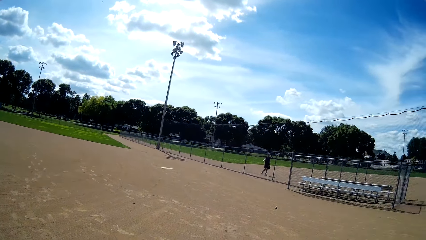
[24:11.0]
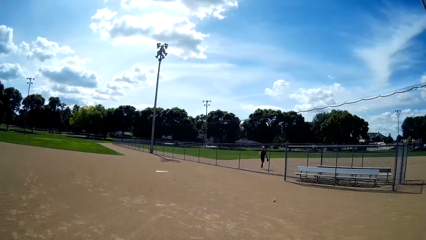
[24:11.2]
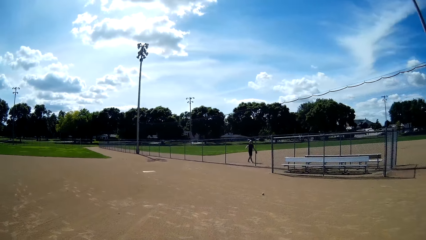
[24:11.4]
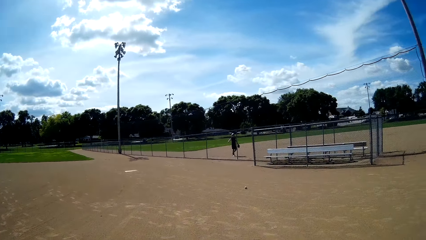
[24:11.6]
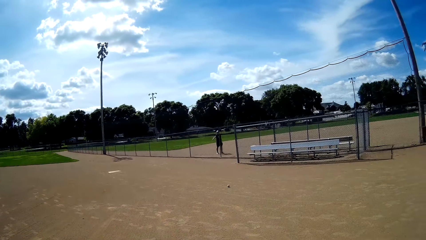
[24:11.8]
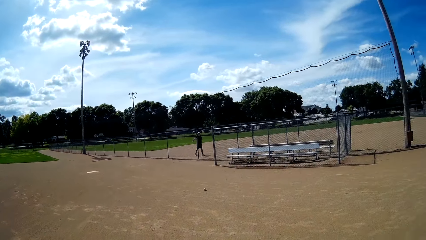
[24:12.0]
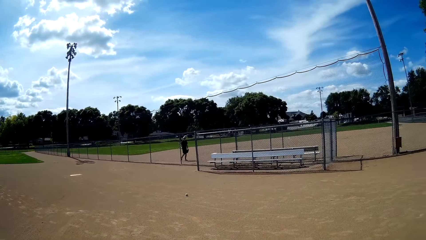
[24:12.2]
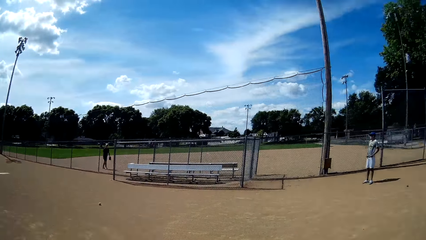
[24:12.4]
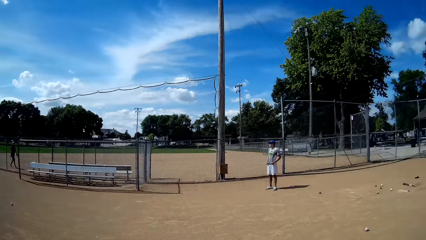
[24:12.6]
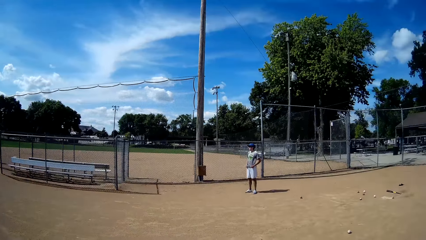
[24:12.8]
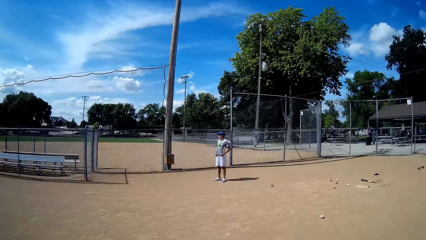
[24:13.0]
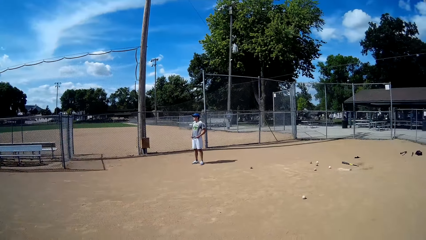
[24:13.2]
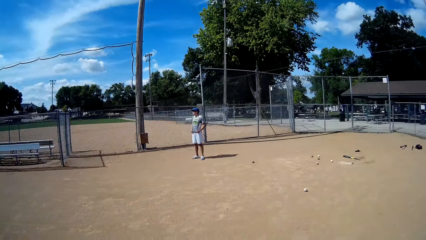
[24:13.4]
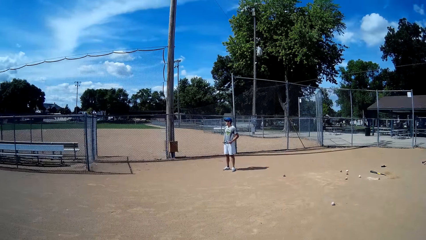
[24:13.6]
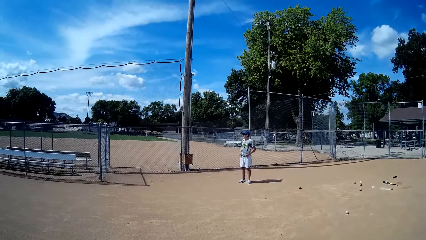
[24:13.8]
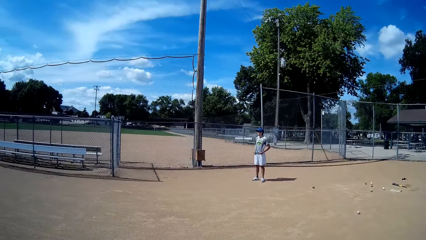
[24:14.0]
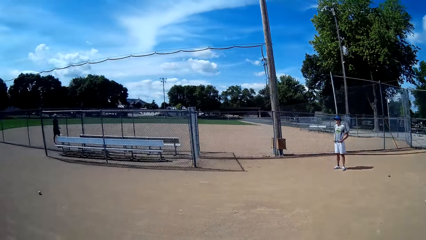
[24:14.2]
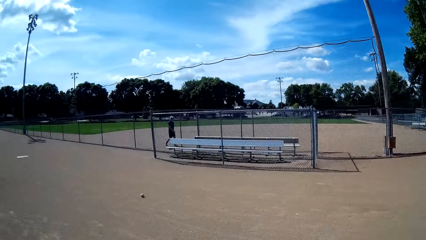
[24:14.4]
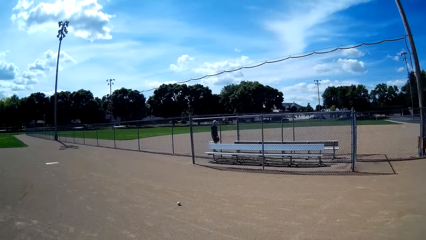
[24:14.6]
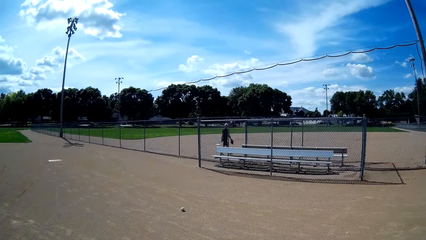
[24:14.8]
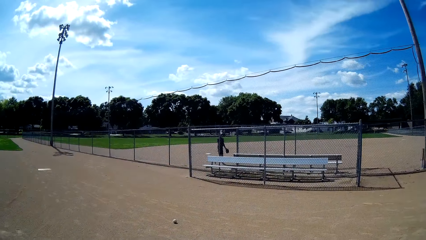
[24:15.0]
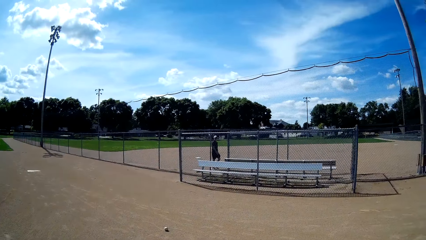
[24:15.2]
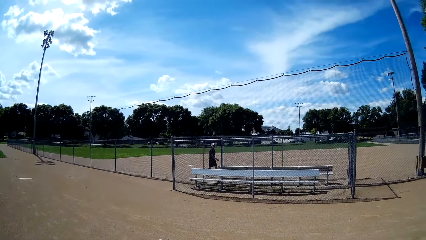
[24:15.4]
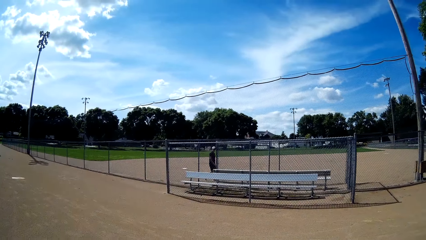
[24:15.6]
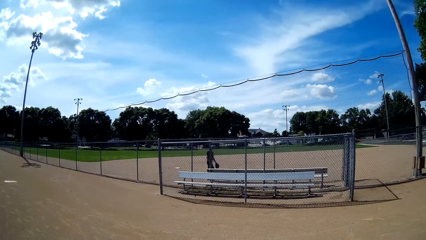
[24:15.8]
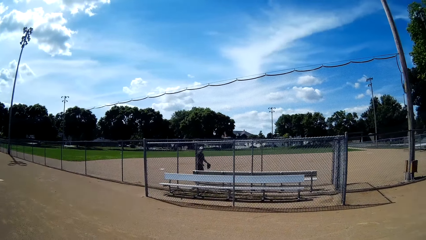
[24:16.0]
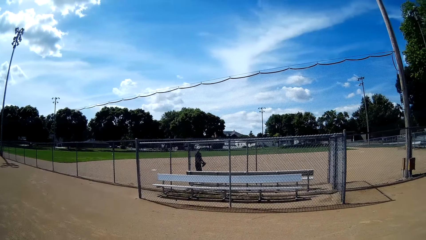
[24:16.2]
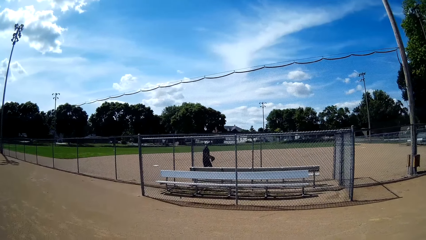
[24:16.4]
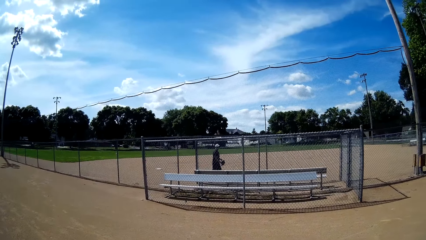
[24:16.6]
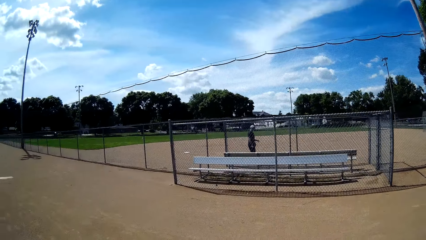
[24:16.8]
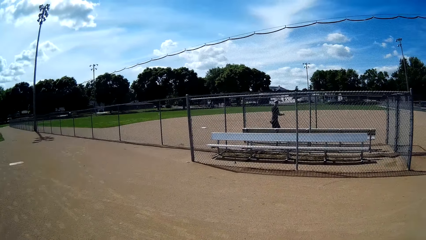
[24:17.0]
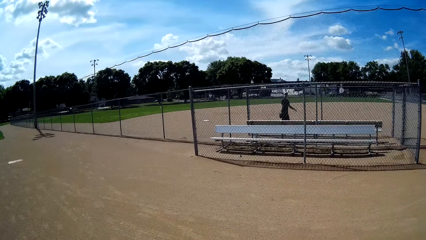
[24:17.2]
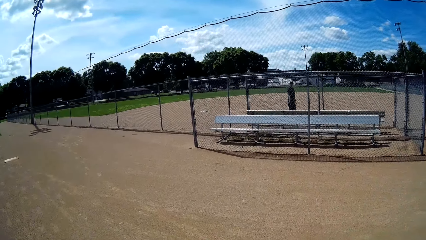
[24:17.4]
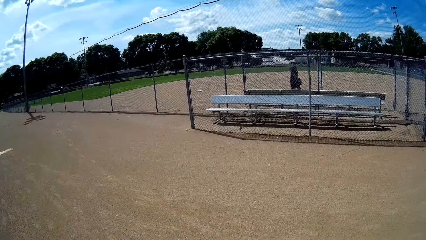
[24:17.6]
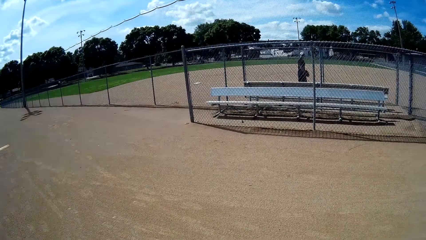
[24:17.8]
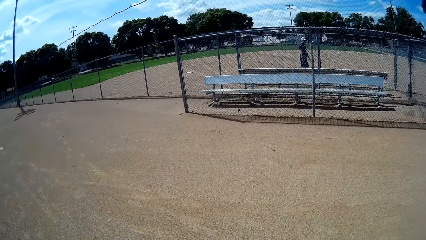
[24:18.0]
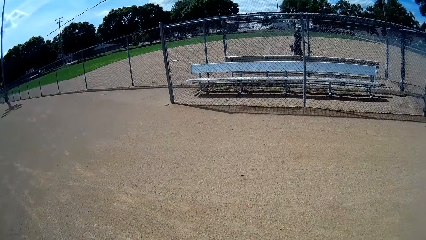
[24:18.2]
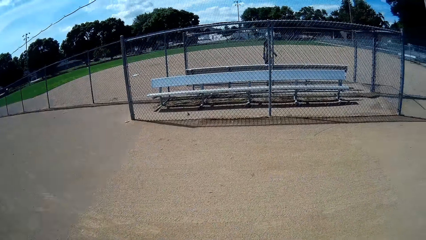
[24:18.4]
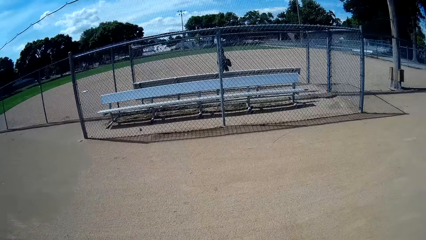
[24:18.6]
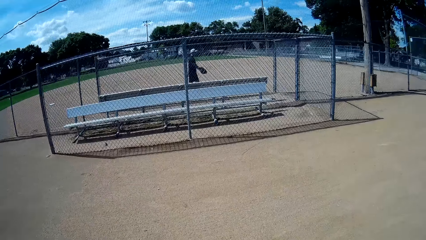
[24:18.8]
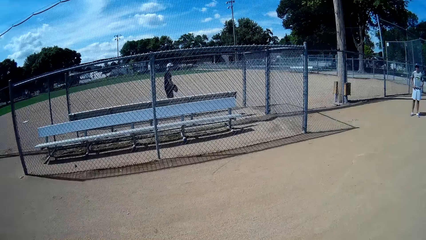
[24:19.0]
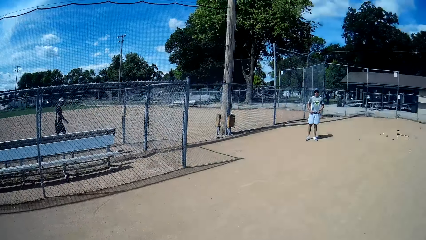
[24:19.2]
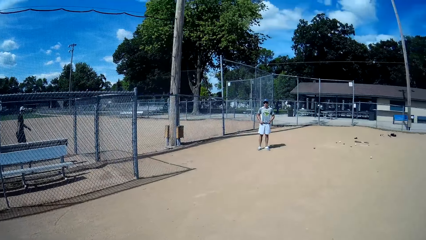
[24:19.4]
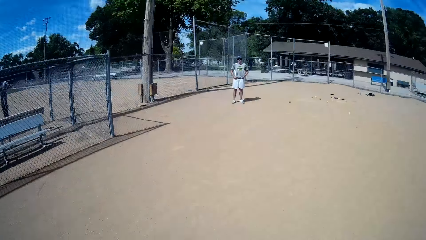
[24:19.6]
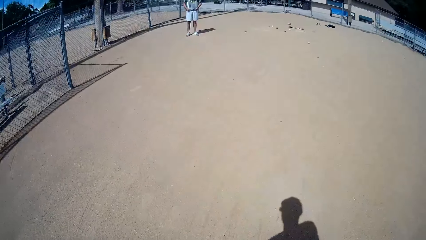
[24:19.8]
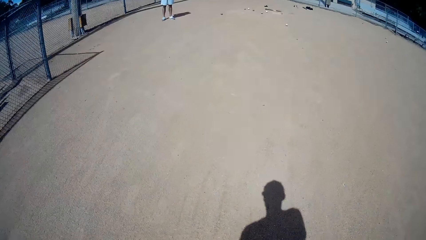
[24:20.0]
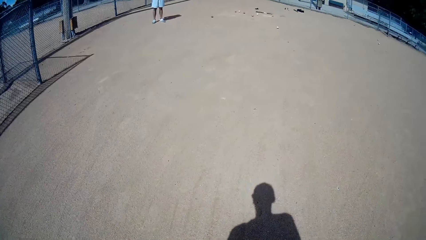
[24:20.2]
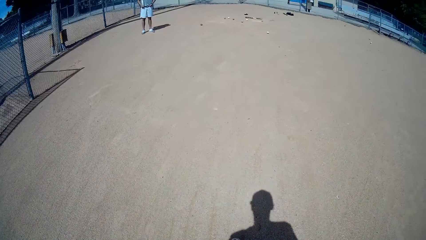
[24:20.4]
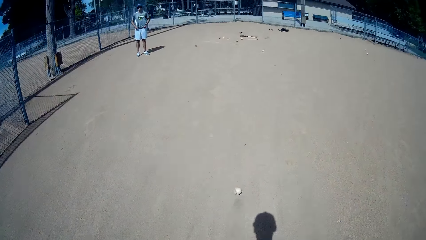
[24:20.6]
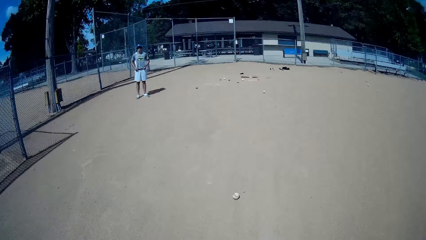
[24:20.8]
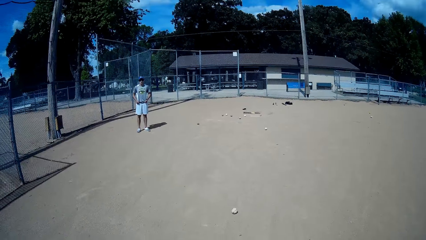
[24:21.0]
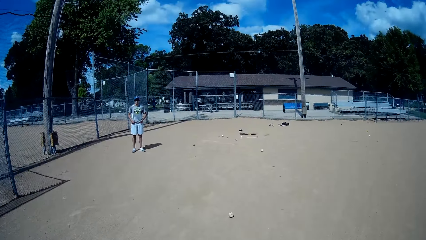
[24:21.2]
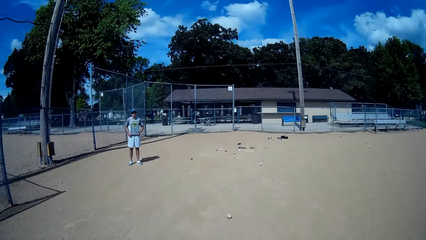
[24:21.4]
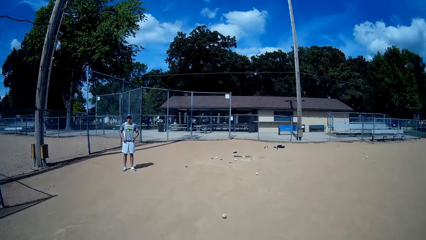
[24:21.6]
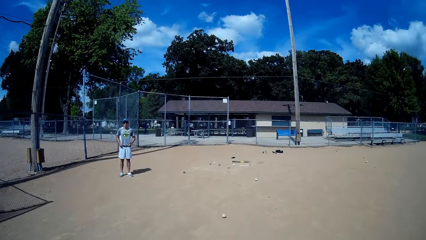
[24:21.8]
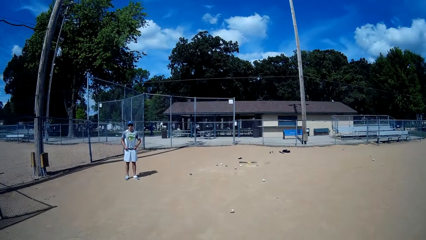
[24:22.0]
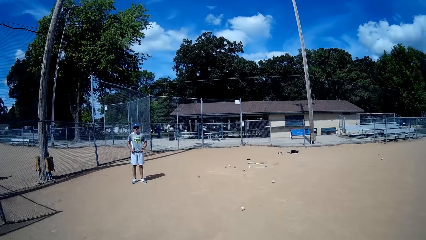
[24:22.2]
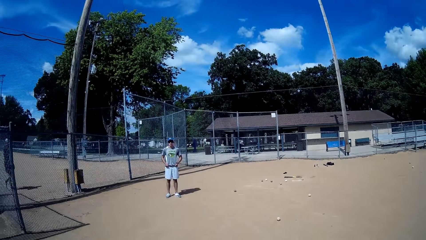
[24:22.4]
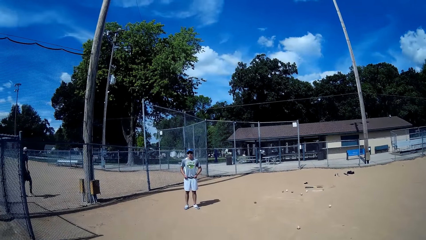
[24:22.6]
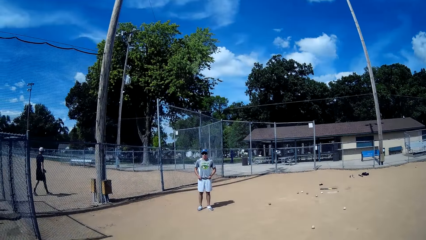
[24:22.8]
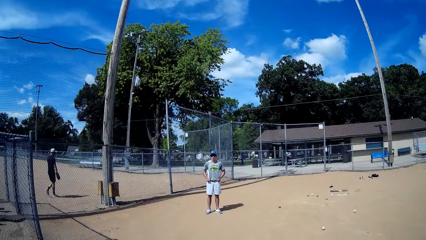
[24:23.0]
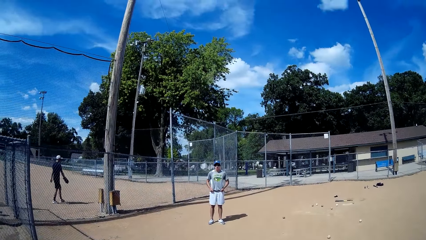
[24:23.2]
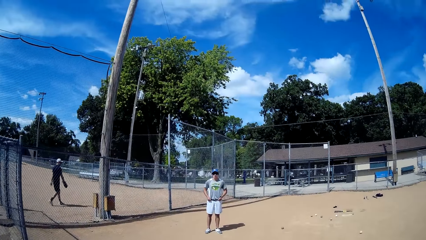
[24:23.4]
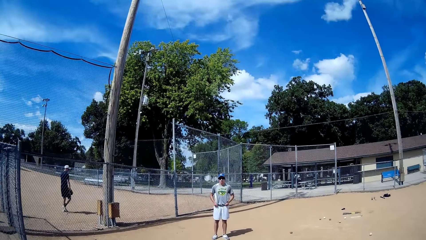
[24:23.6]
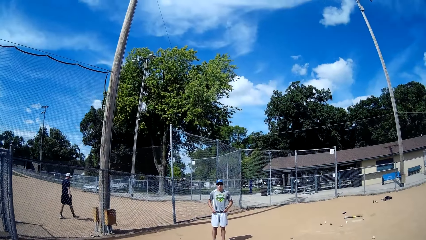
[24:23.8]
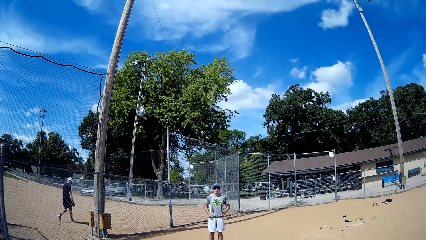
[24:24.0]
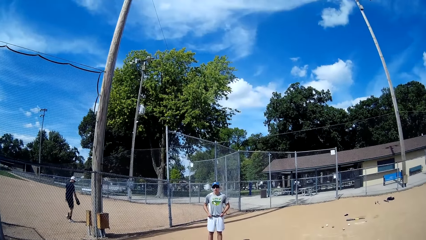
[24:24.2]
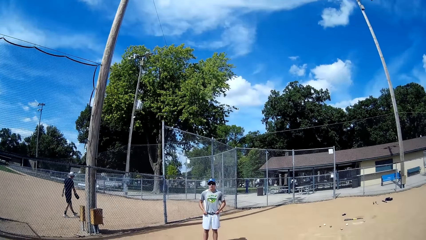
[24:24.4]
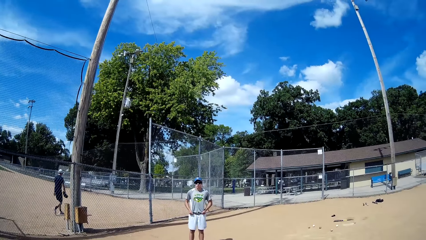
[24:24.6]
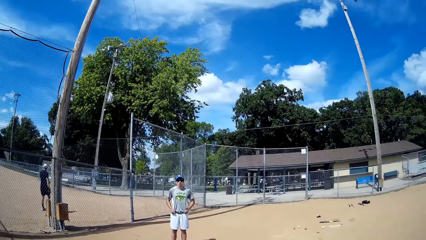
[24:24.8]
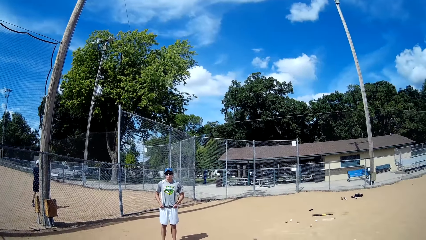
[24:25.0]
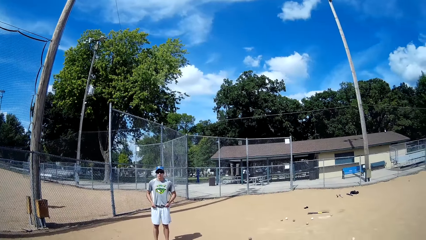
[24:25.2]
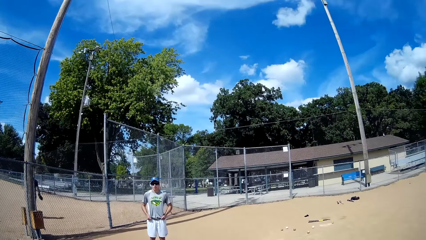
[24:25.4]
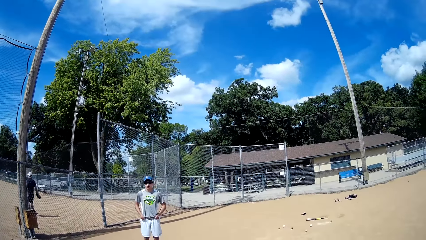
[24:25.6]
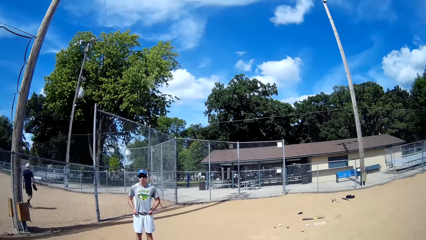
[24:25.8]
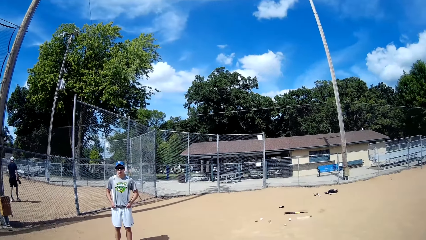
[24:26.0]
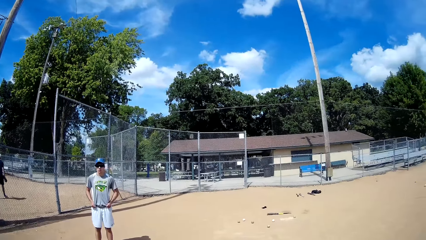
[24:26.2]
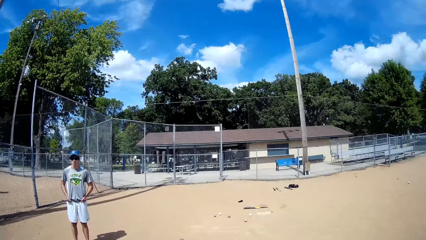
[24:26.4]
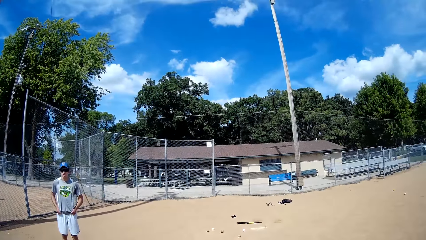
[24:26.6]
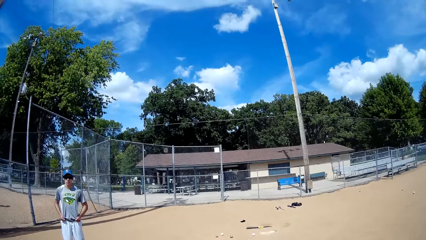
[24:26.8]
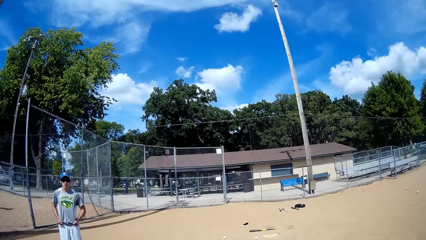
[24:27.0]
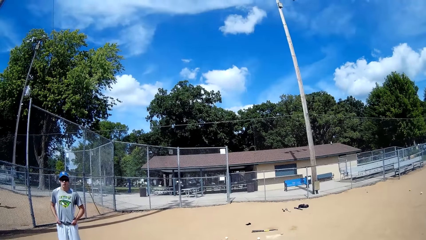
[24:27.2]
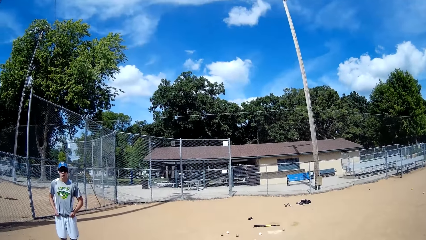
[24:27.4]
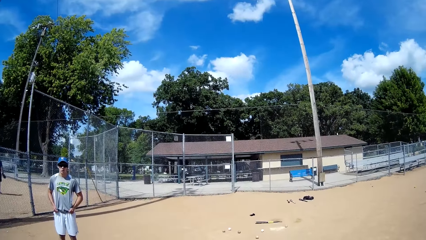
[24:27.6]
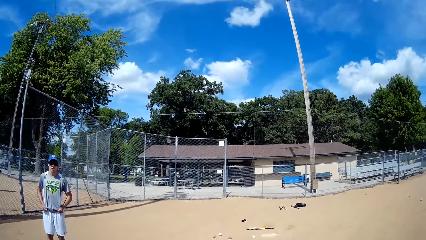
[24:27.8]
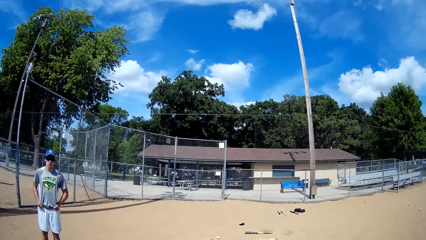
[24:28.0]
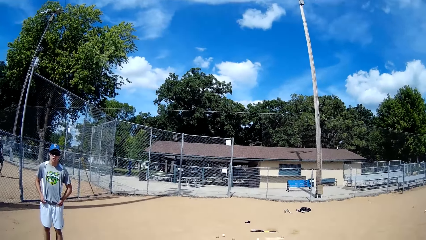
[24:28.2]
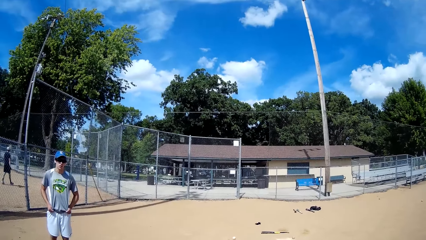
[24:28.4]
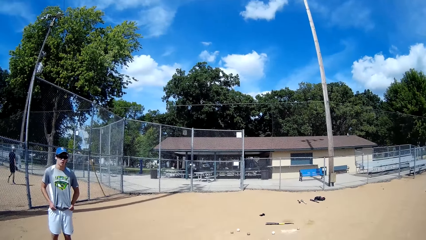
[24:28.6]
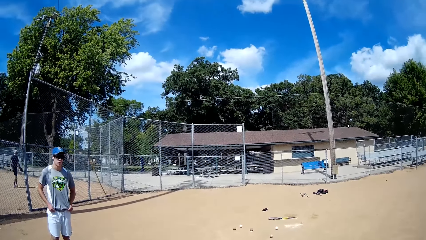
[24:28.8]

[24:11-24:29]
The camera wearer walks towards another ball on the ground. A man walks on the field. The camera wearer walks towards another man. They kick the ball towards the man, walk towards the man, and interact with the man. The other man stands on the field.
